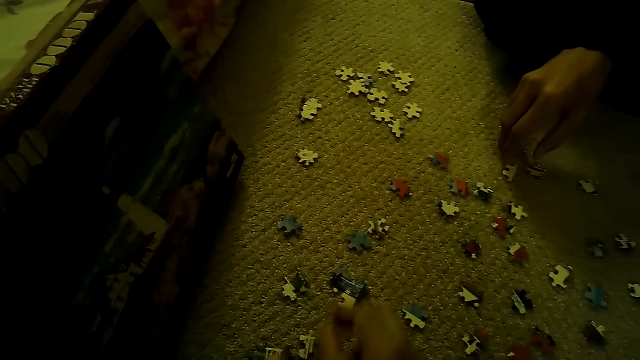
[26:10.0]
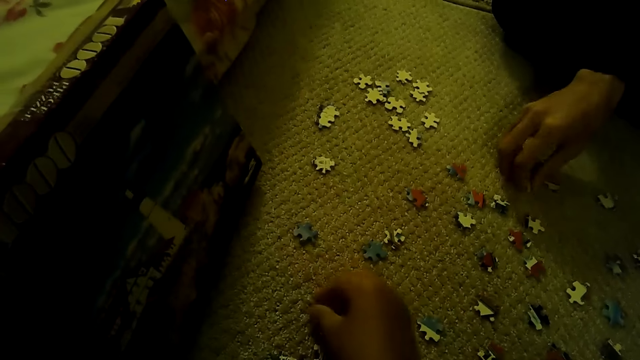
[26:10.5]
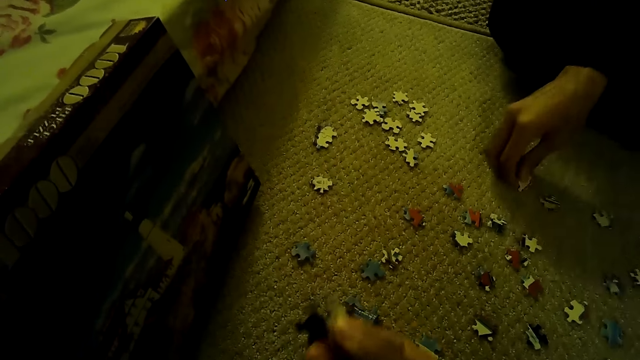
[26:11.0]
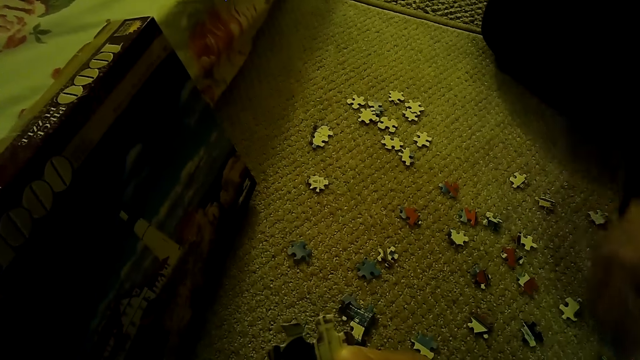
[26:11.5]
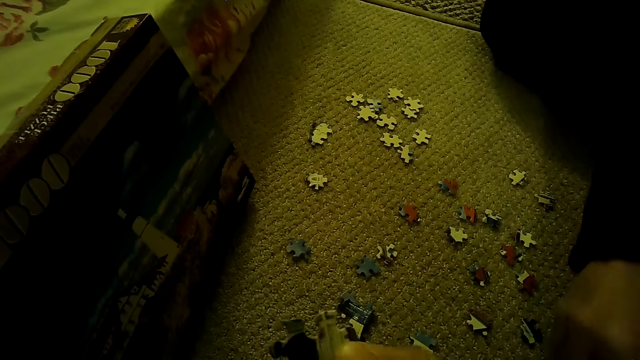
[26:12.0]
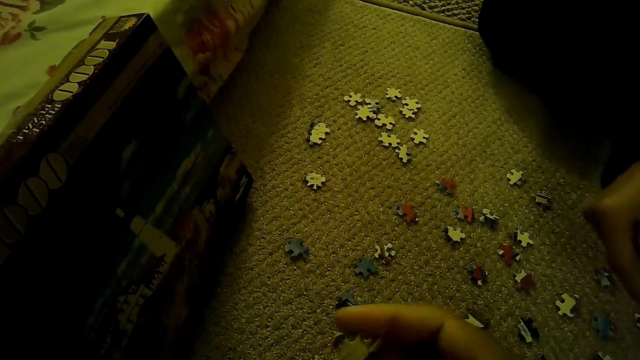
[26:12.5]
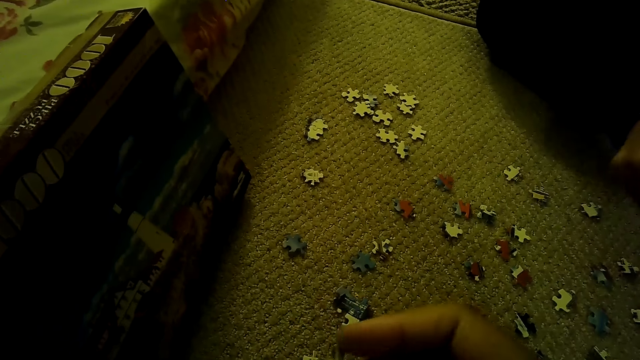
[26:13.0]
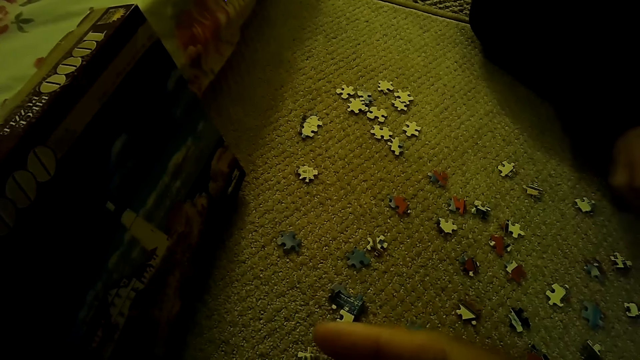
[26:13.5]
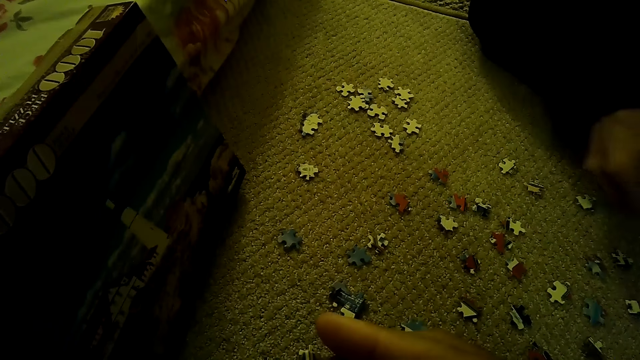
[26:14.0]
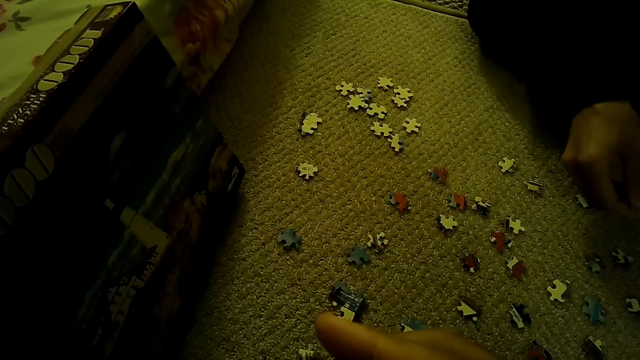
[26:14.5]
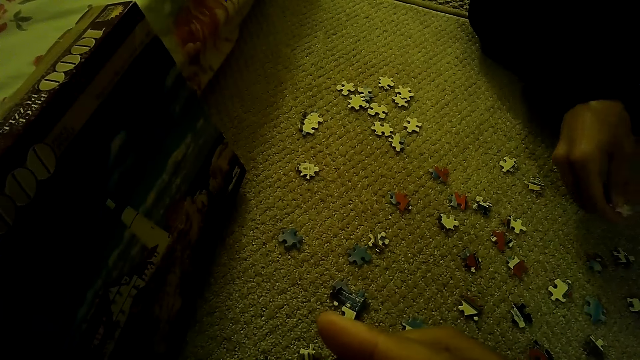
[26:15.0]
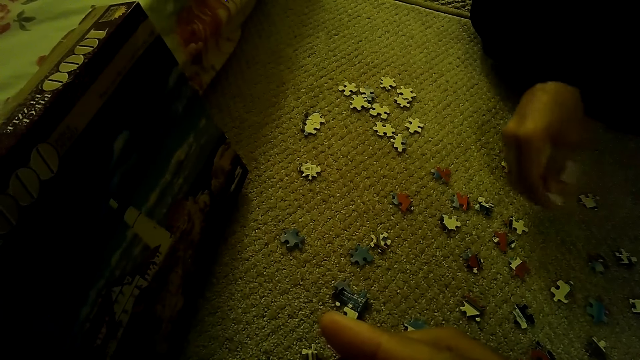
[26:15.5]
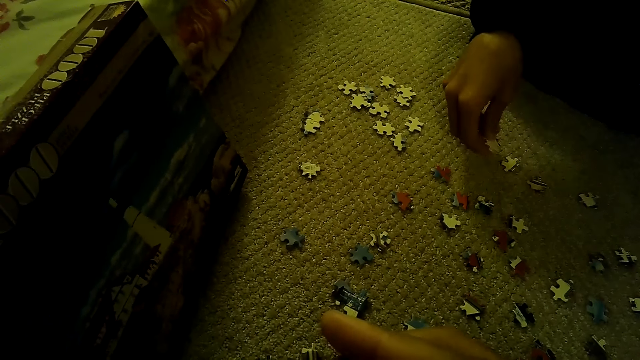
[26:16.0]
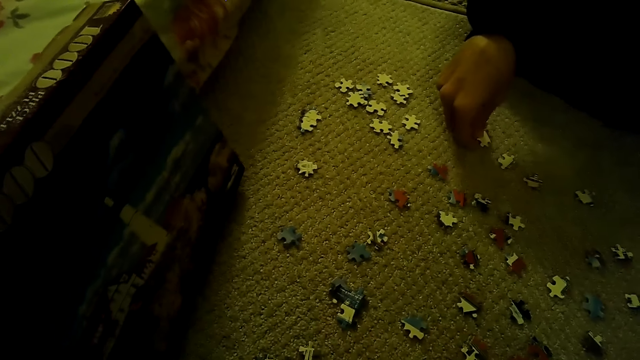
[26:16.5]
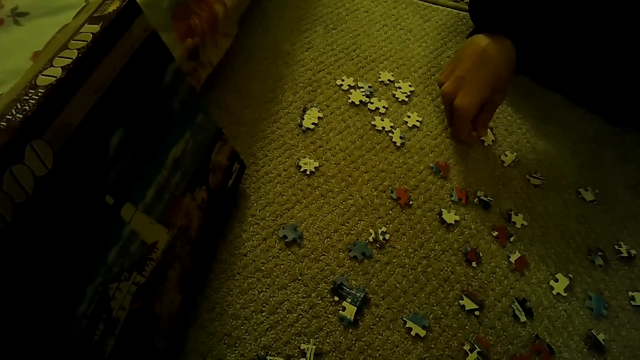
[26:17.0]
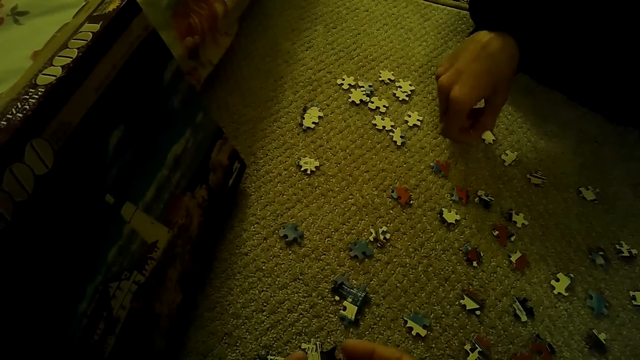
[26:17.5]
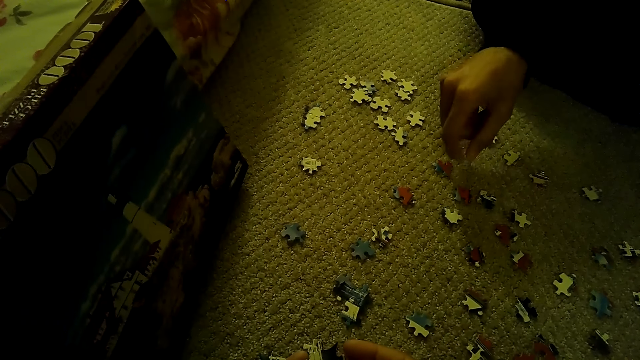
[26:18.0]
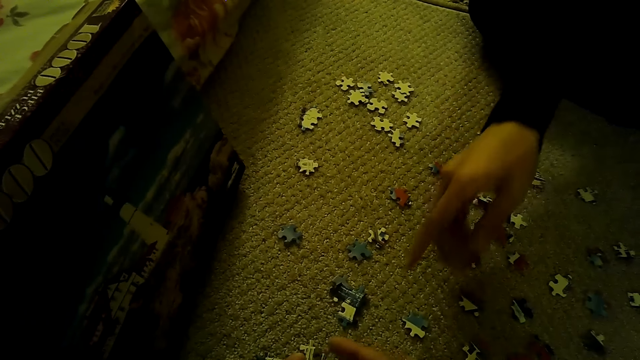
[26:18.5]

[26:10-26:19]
A man plays a jigsaw puzzle.

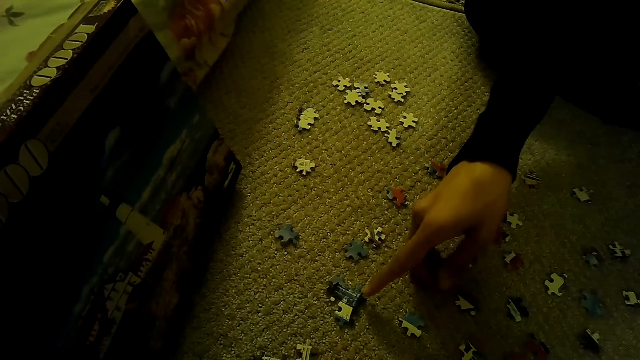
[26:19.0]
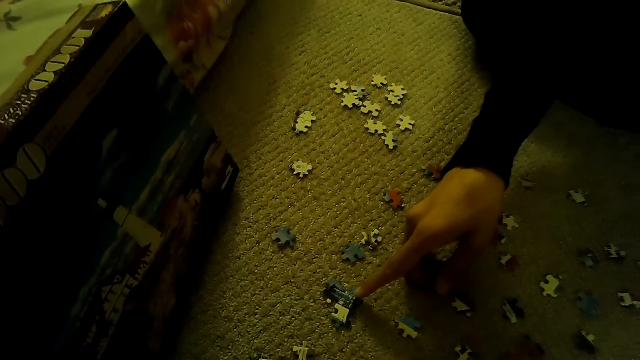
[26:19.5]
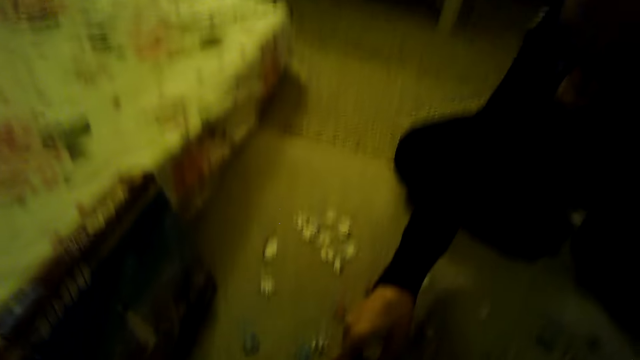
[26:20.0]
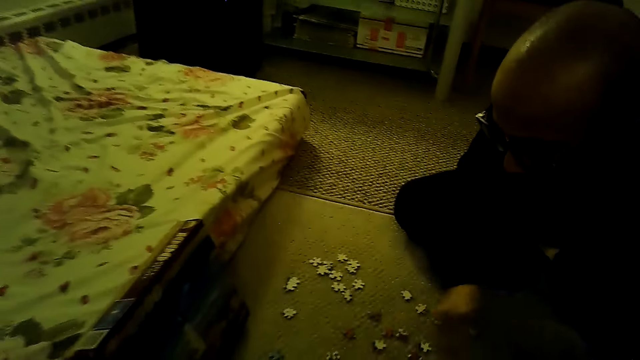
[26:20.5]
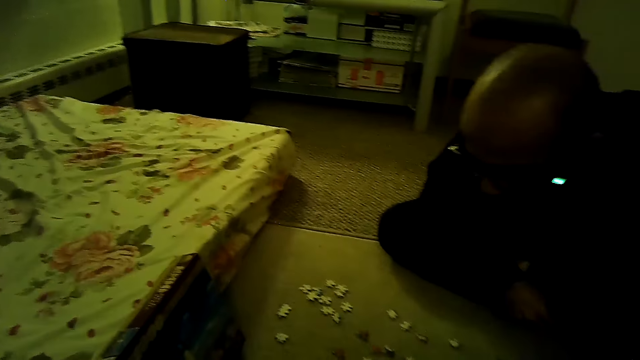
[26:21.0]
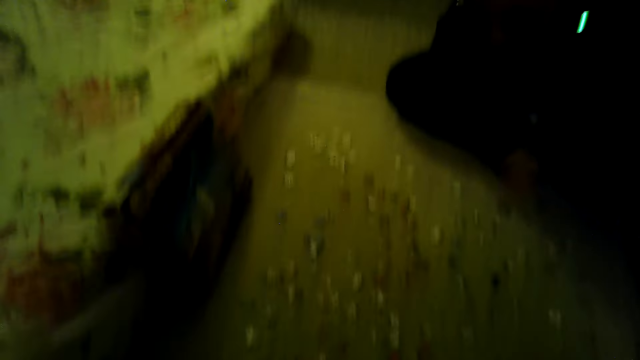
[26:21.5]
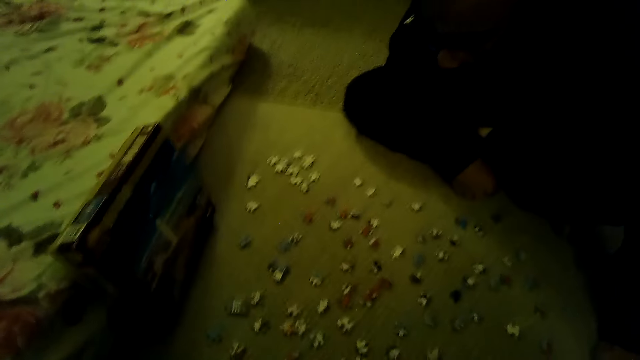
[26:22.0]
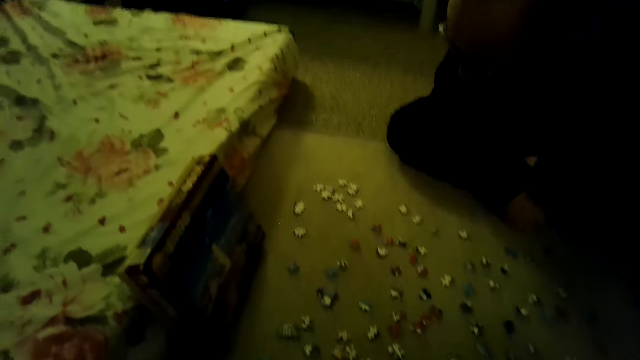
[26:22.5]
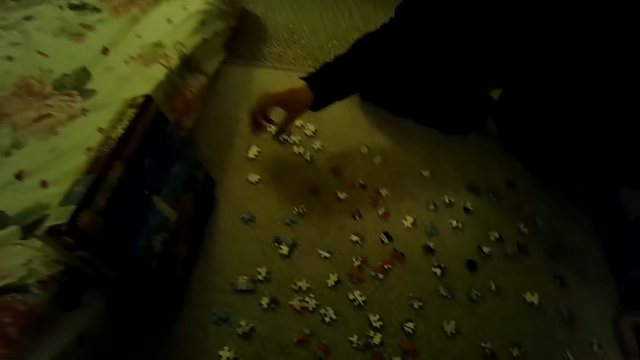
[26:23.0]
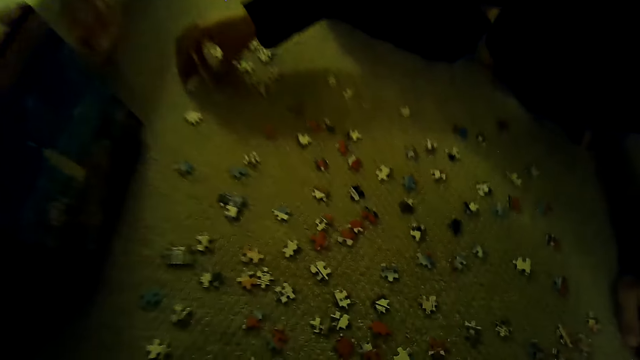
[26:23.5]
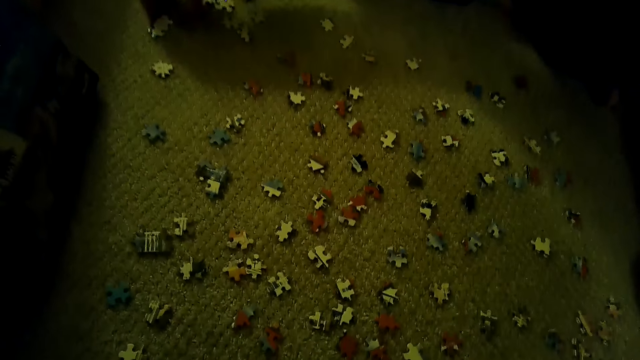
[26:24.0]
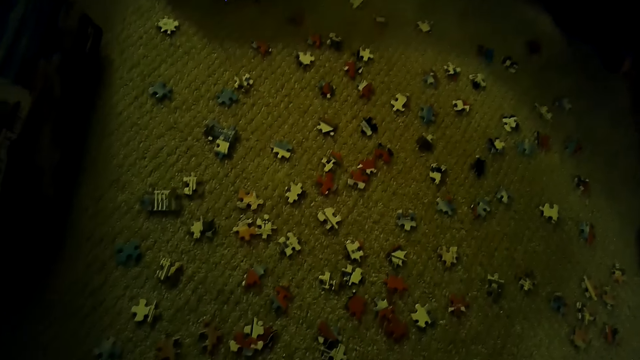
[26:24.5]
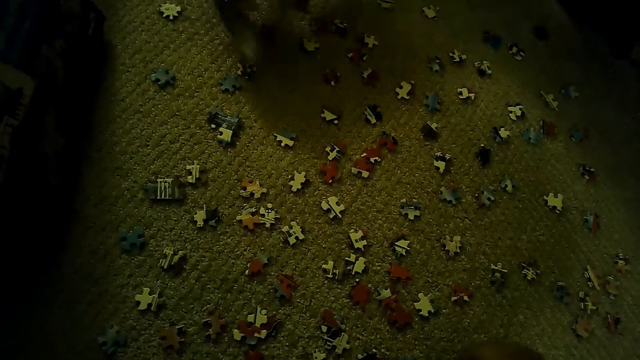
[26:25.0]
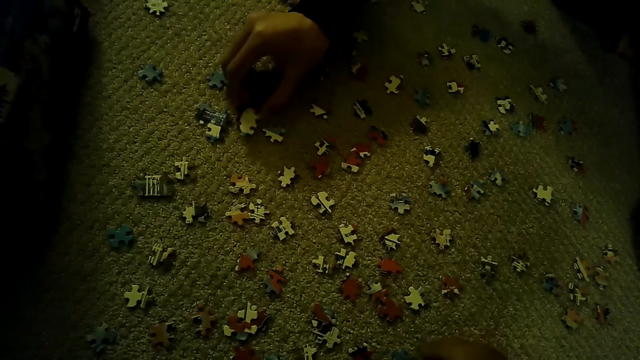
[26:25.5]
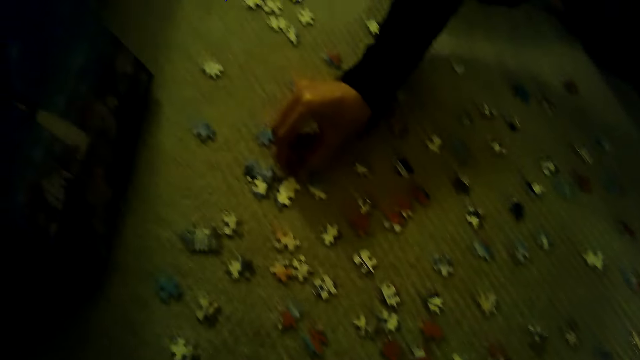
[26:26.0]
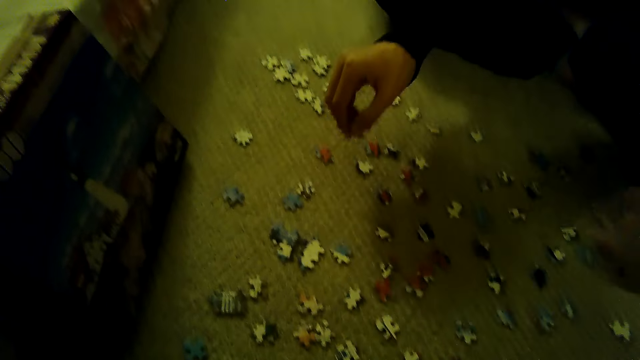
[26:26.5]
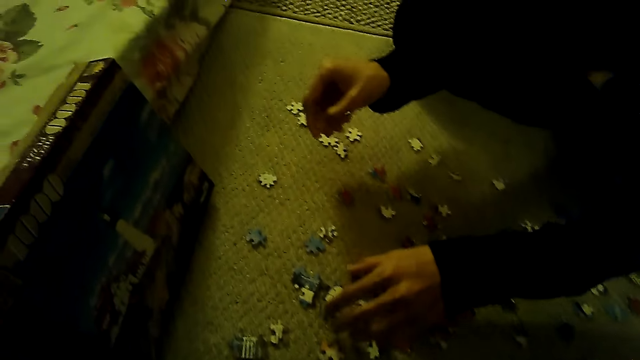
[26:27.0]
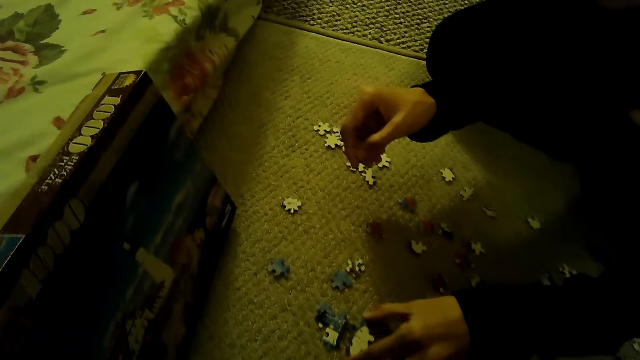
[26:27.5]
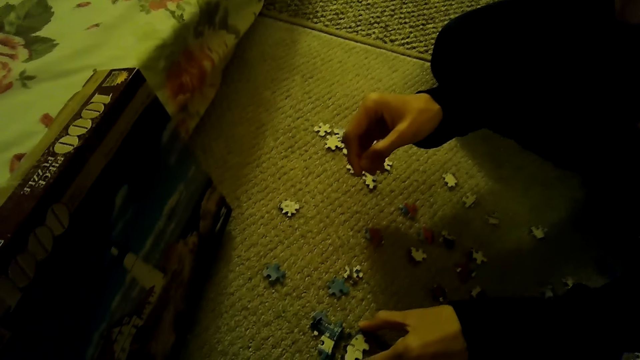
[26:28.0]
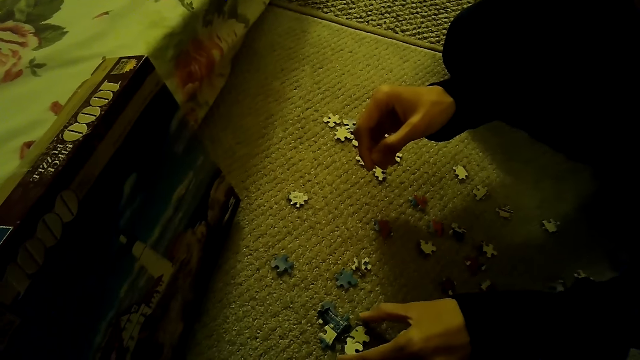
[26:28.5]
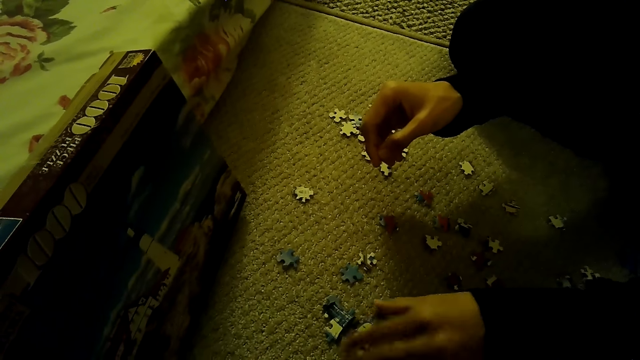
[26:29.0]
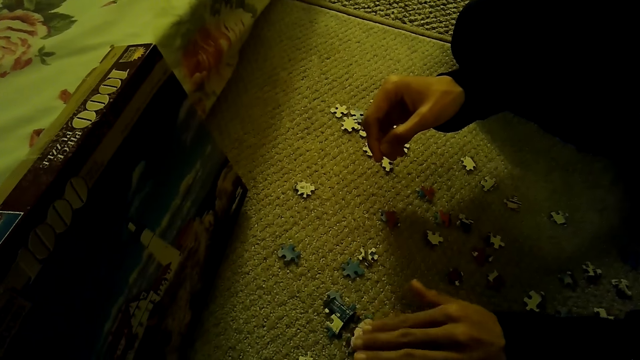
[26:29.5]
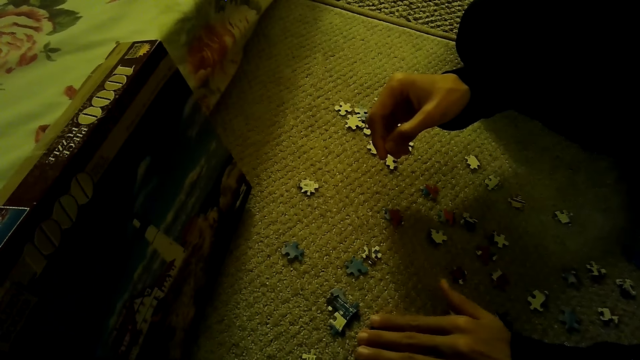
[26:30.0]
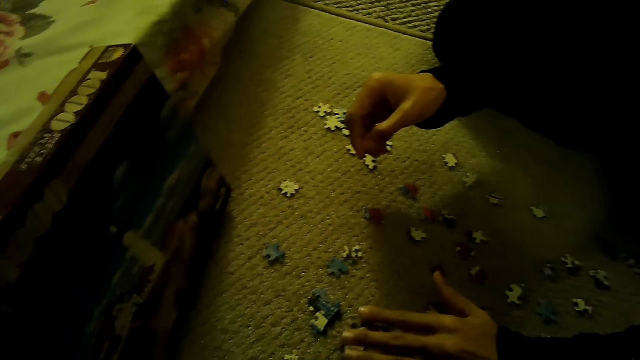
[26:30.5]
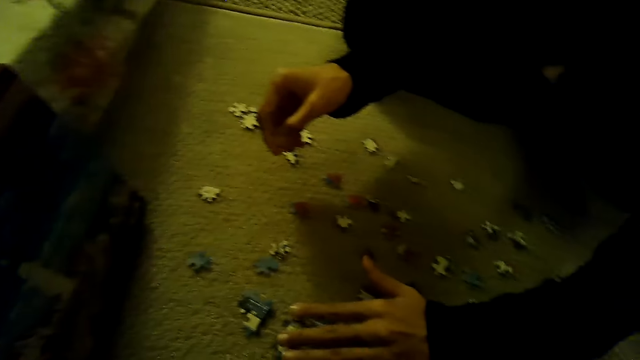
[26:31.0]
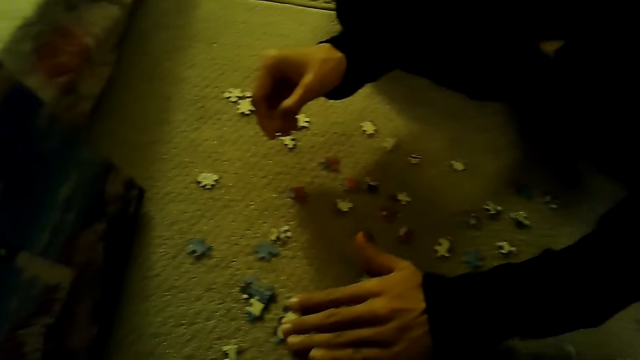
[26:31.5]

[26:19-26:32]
The camera wearer stares at a man. They look around. They stare at the pieces of a jigsaw puzzle. The man sorts the pieces of the jigsaw puzzle.
